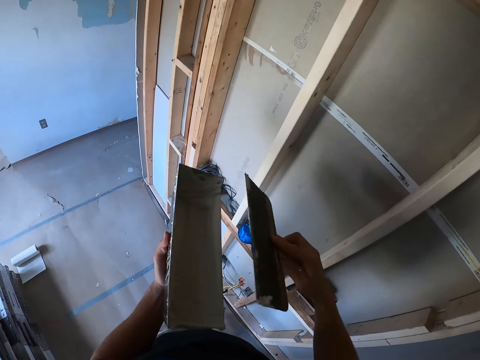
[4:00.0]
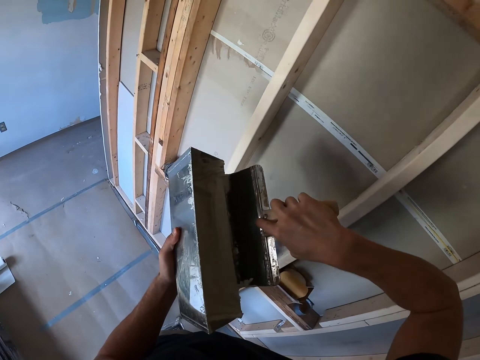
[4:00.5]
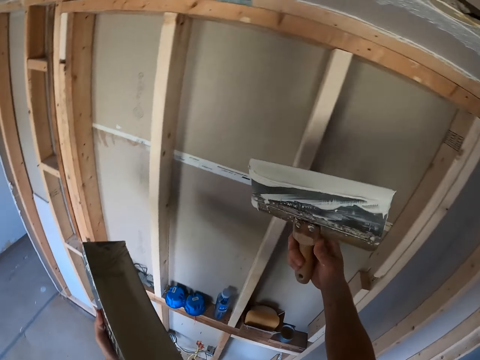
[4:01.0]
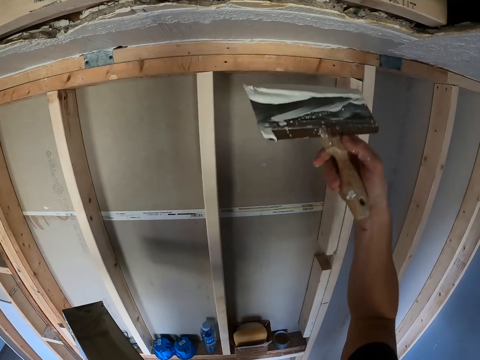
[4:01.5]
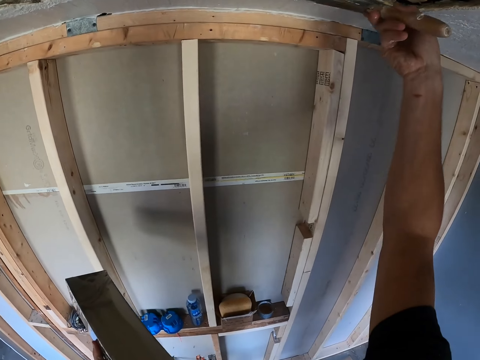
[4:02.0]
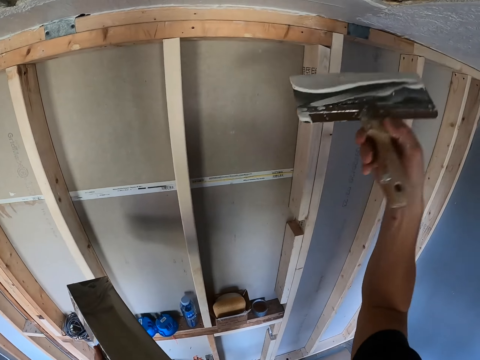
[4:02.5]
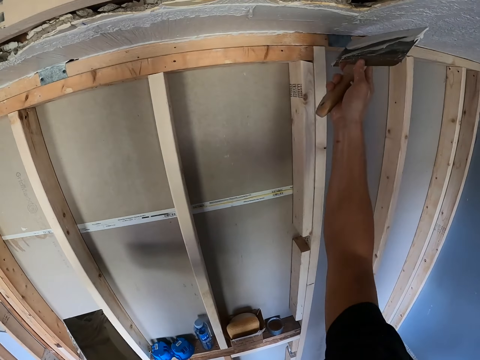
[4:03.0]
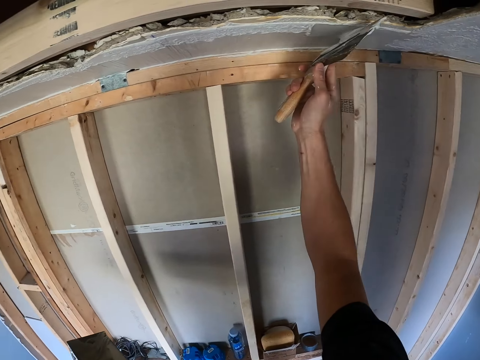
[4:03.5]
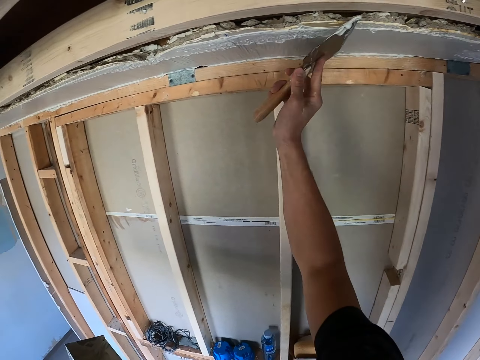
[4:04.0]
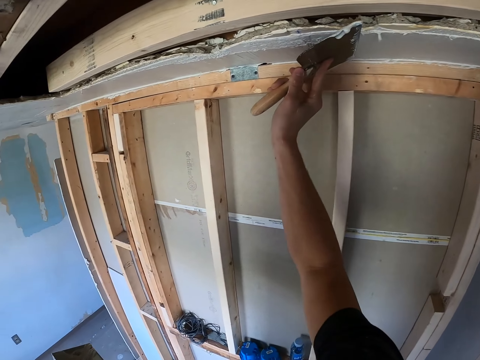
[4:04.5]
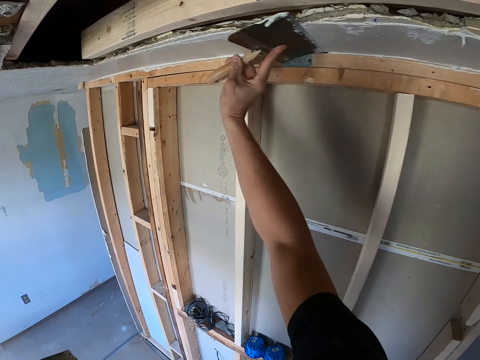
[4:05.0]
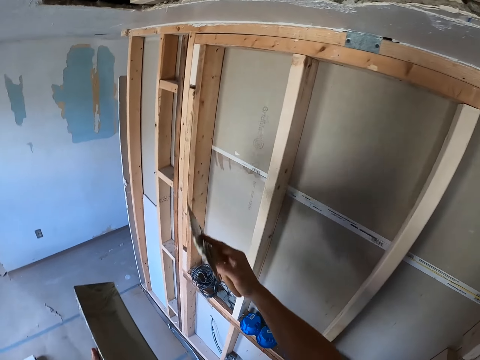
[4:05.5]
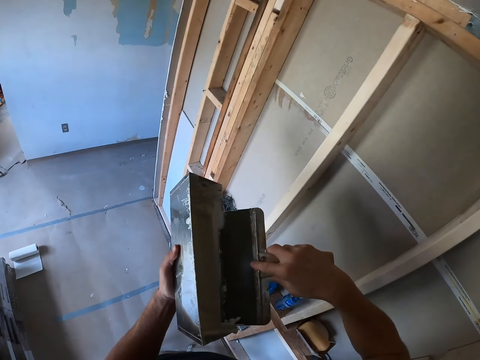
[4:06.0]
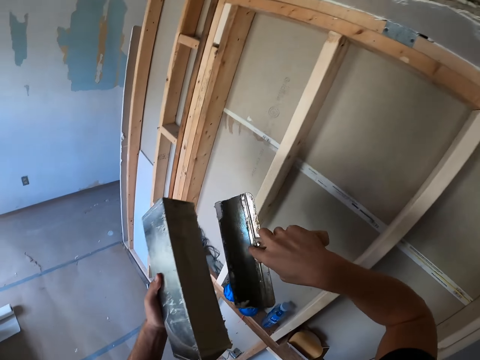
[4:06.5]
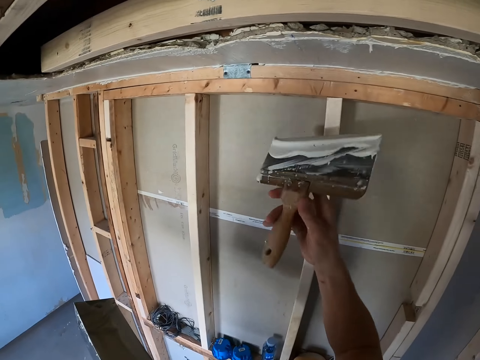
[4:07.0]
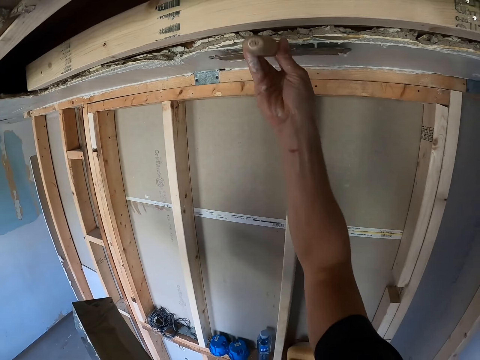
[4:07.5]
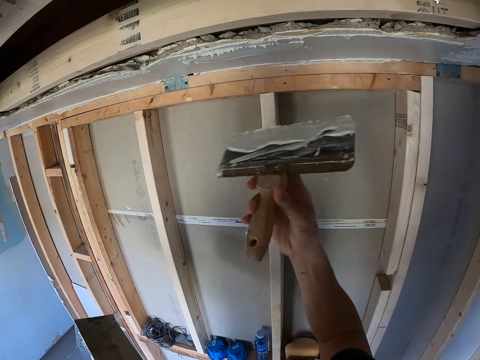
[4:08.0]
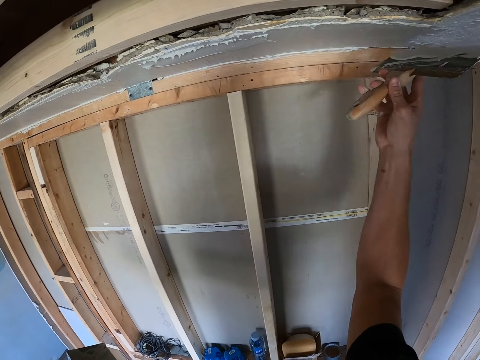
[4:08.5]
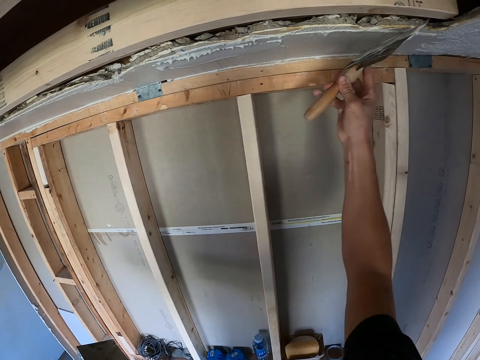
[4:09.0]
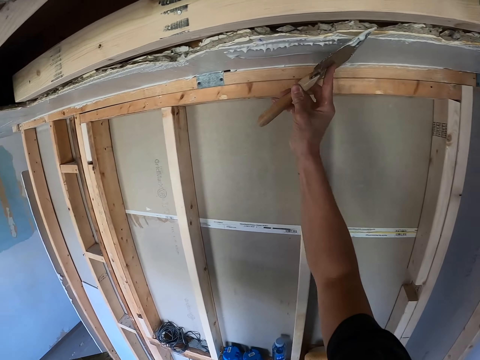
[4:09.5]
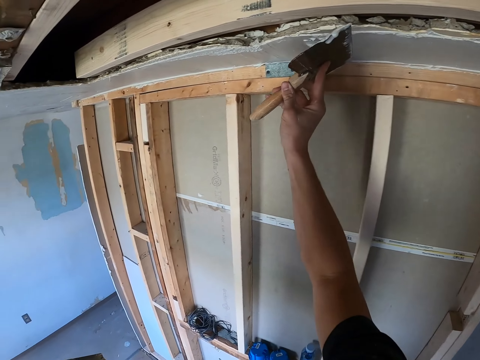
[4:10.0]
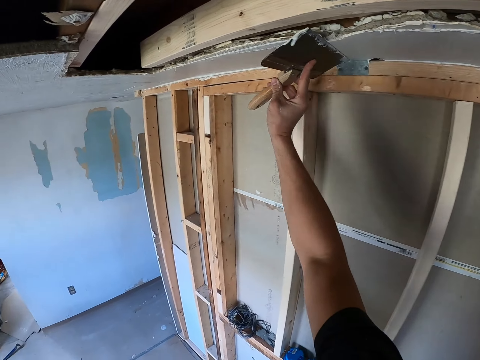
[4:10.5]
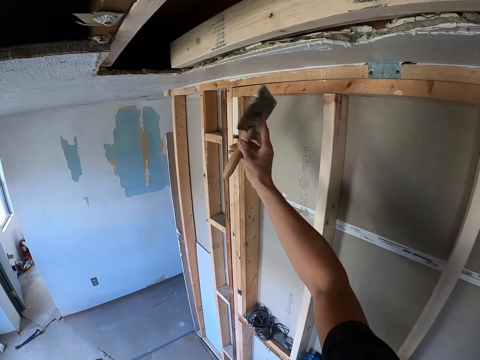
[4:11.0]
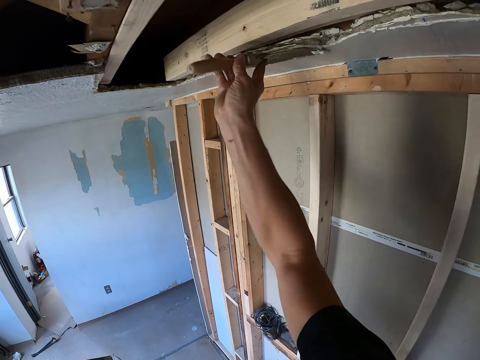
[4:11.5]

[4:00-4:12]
The camera wearer scoops the paint with a plastering spatula in the paint box. They plaster the ceiling with the plastering spatula. They scoop the paint with the plastering spatula in the paint box. They plaster the ceiling with the plastering spatula.

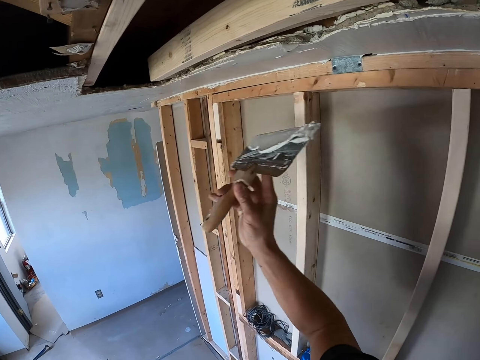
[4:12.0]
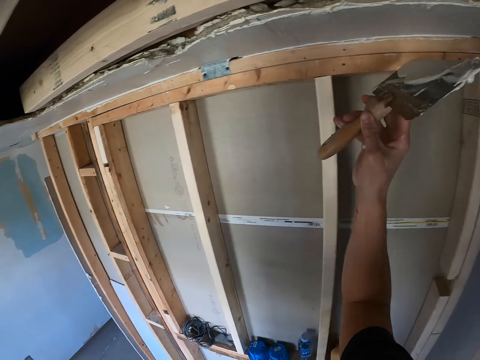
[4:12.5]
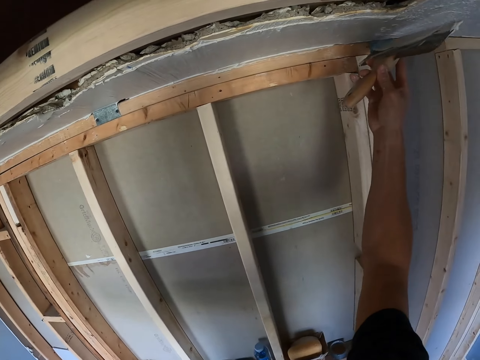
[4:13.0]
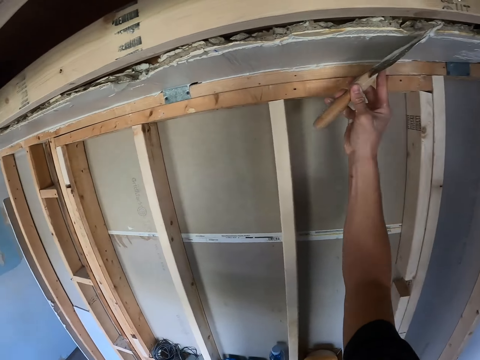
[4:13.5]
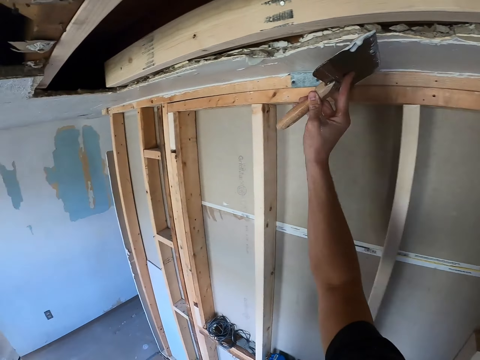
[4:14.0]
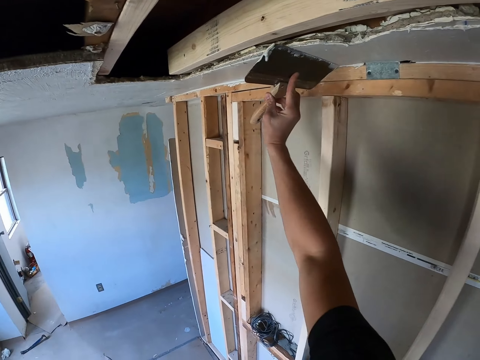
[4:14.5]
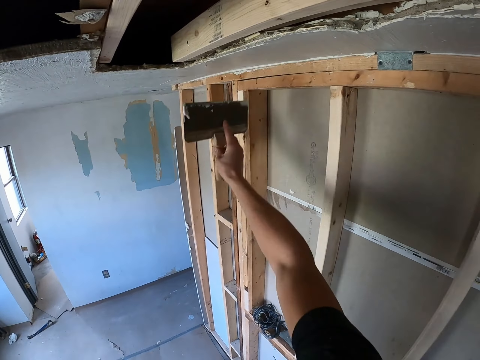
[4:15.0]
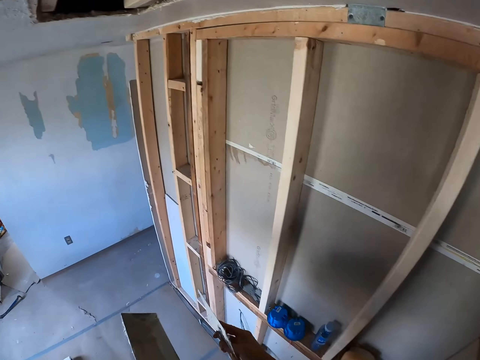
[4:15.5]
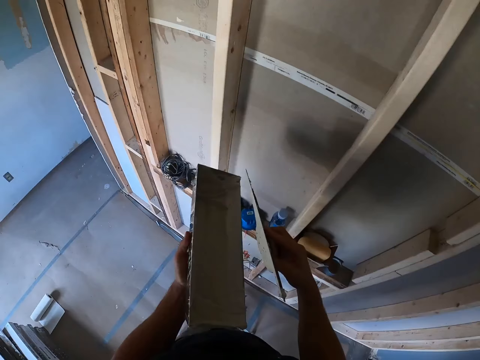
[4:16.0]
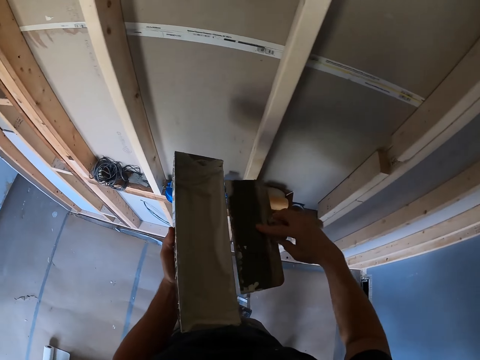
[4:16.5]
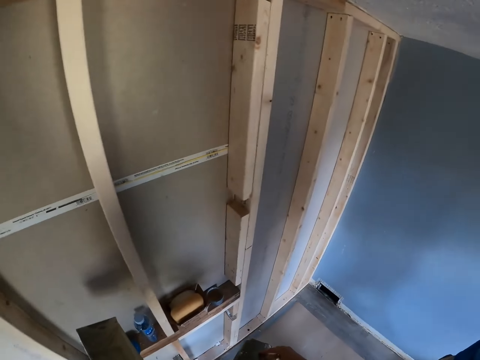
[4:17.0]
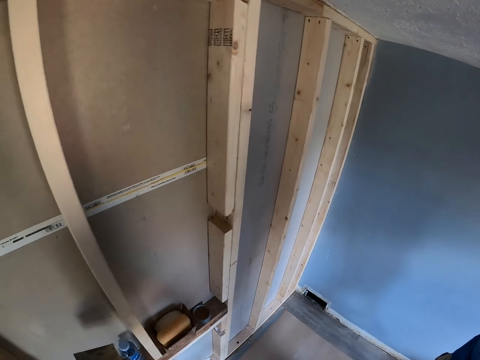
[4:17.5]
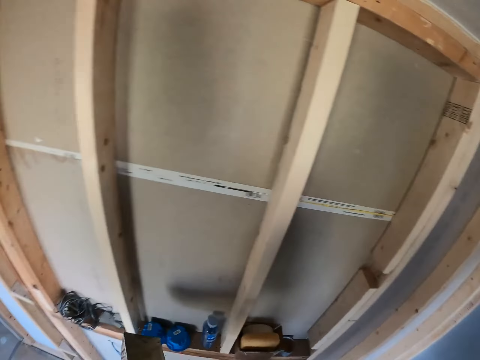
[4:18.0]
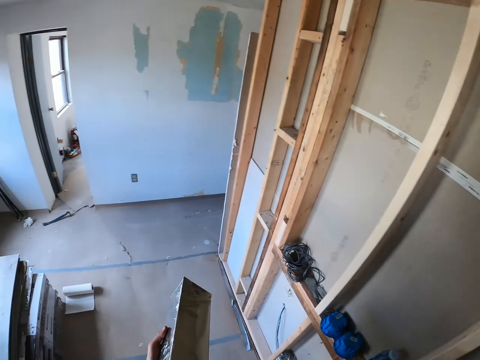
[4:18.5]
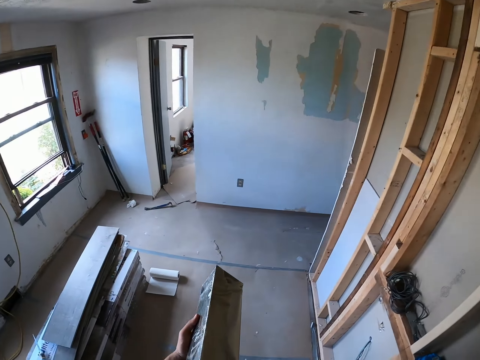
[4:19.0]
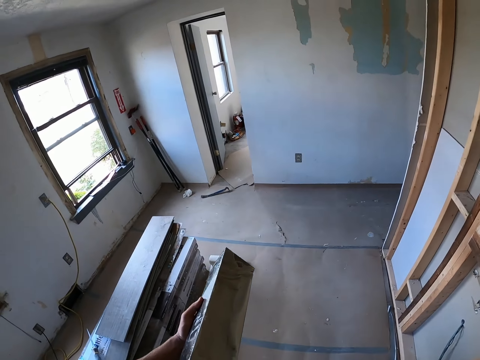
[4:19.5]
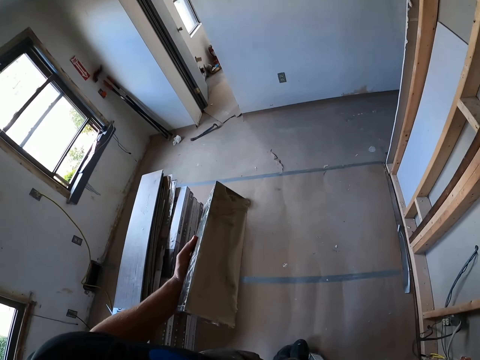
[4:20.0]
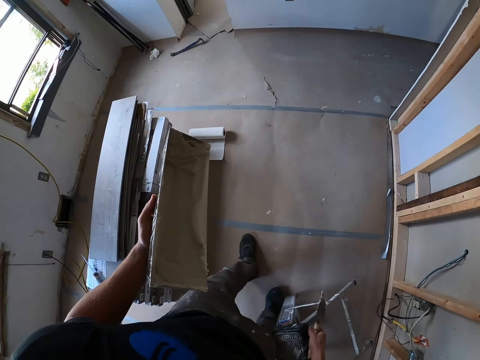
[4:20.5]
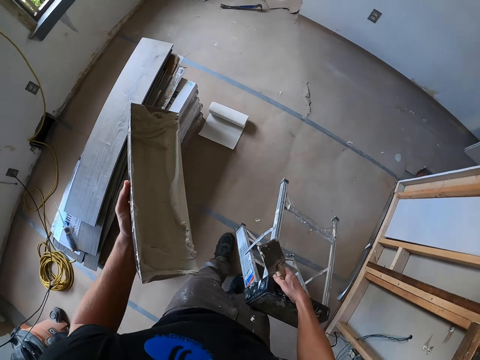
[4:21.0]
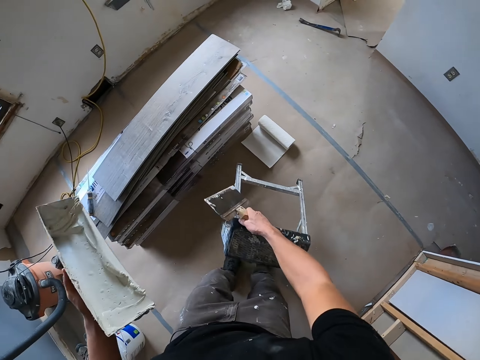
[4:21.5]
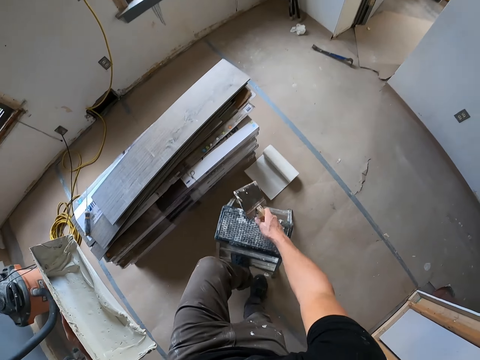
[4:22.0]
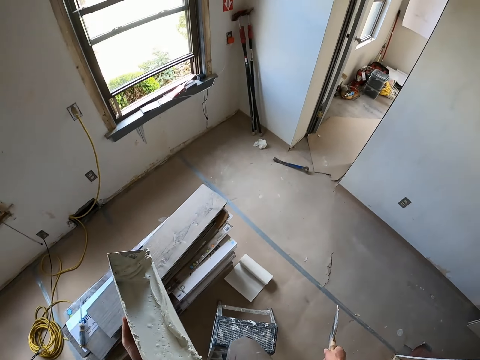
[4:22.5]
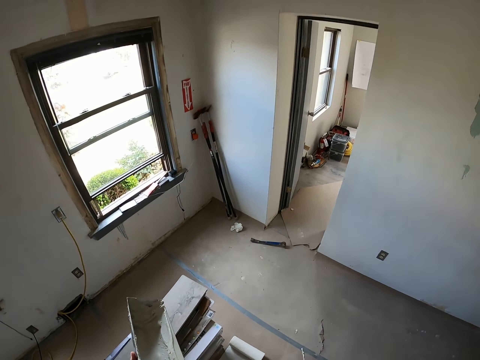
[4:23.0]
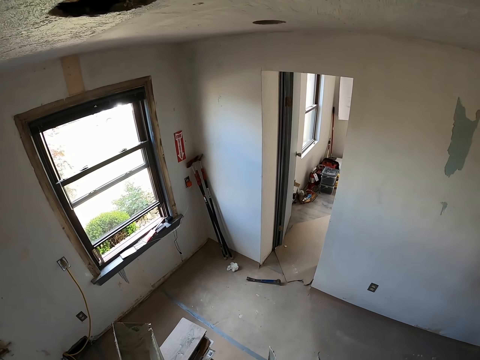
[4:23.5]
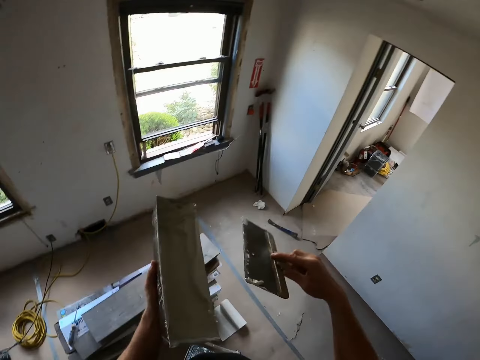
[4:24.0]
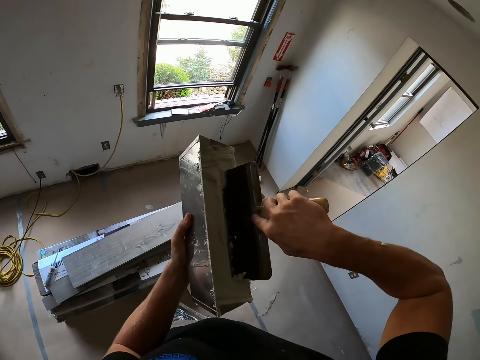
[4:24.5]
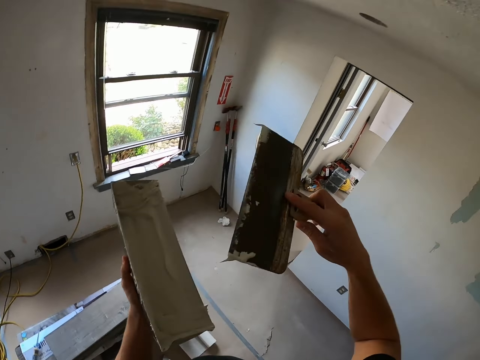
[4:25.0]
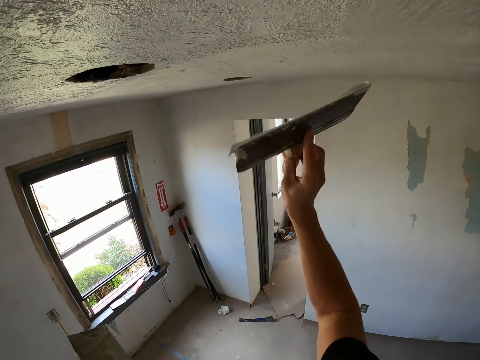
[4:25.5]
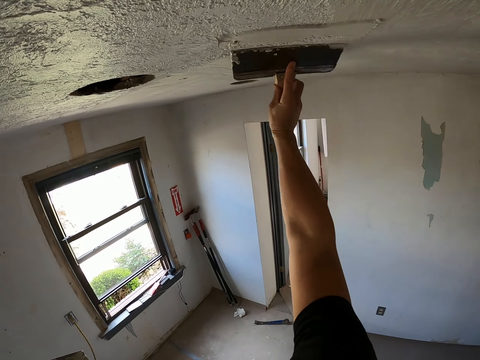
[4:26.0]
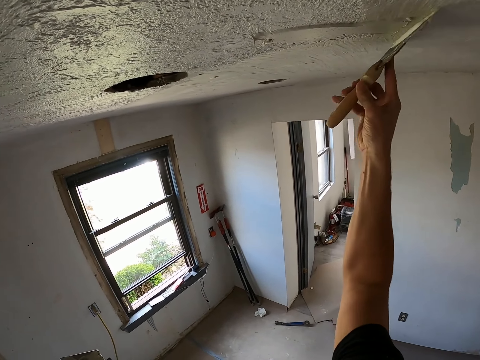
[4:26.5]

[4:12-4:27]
The camera wearer paints the ceiling with a brush or plastering spatula. They remove paint. They turn around. They look around the house. They move the stool. They step on the stool ladder. They scoop the paint with the plastering spatula in the paint box. They plaster the ceiling with the plastering spatula.
